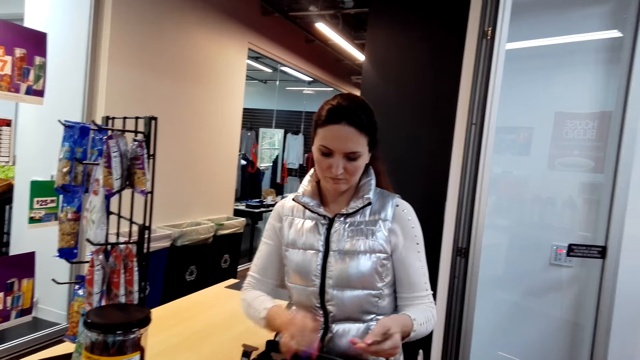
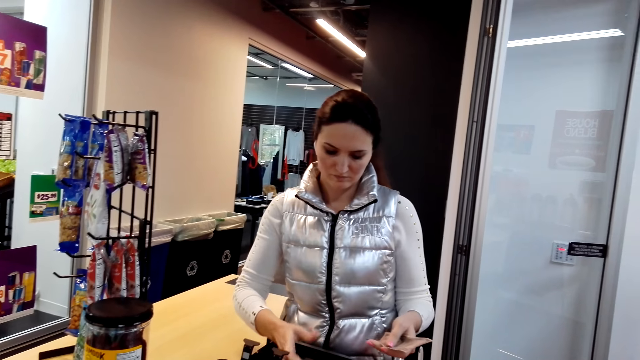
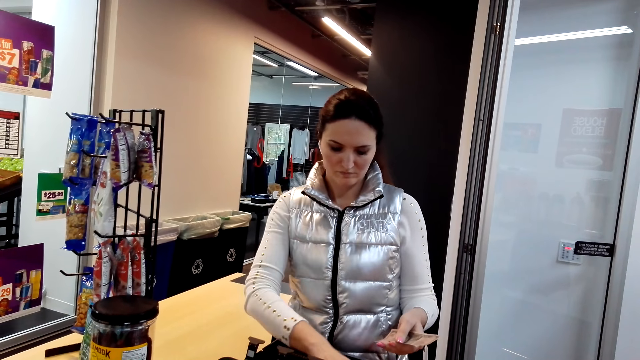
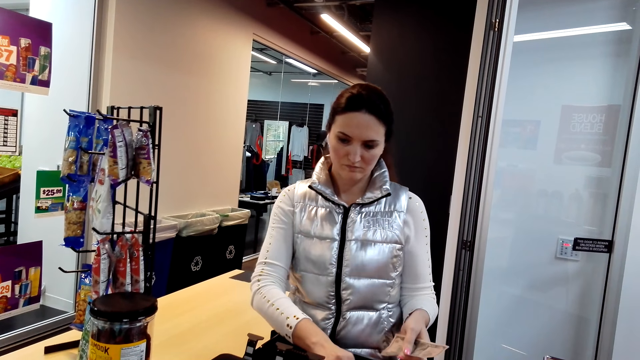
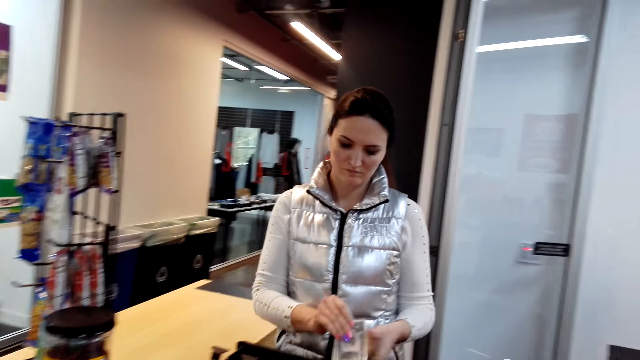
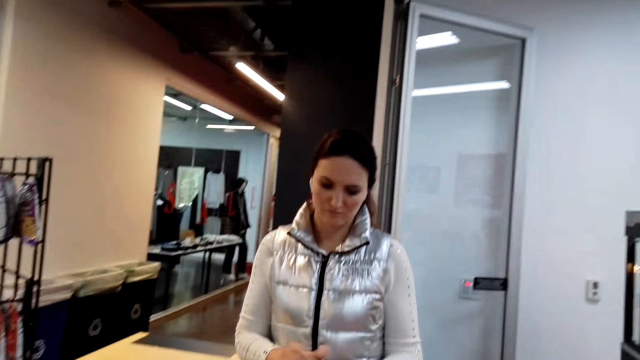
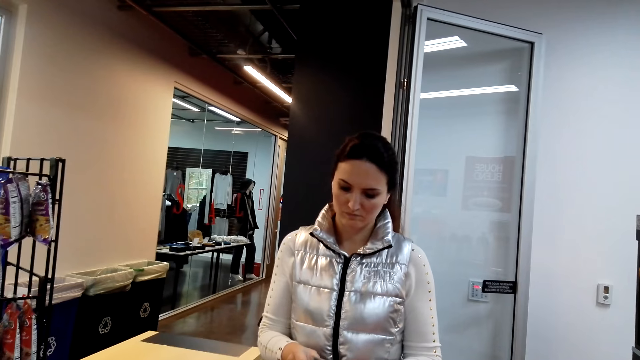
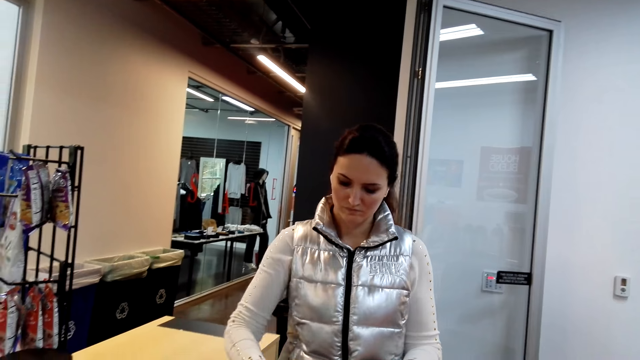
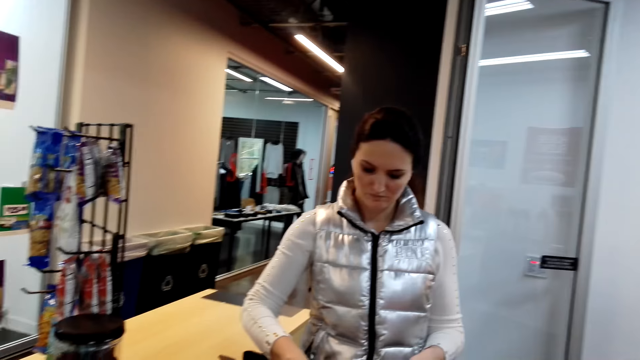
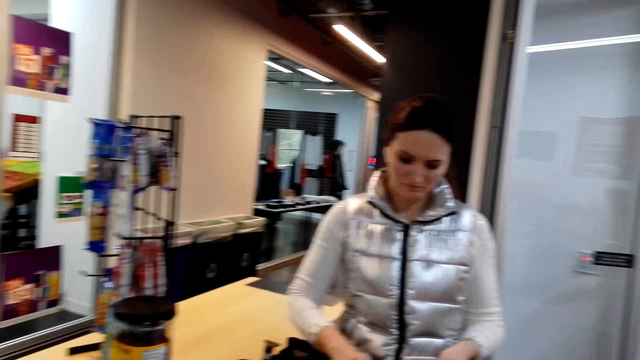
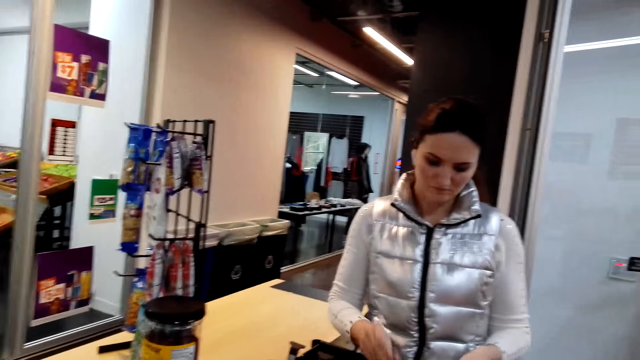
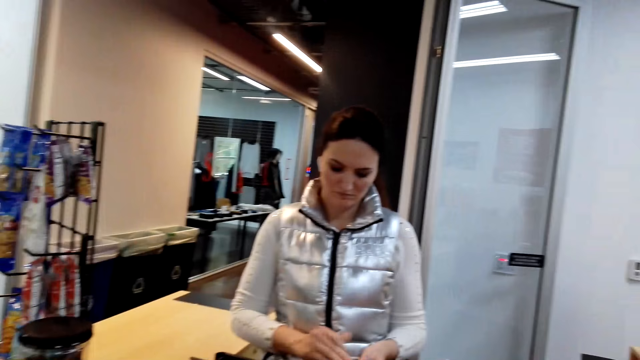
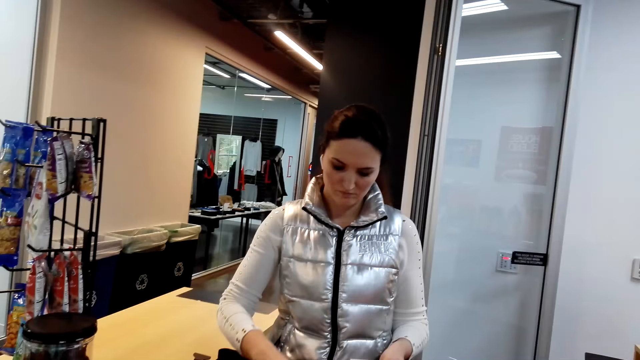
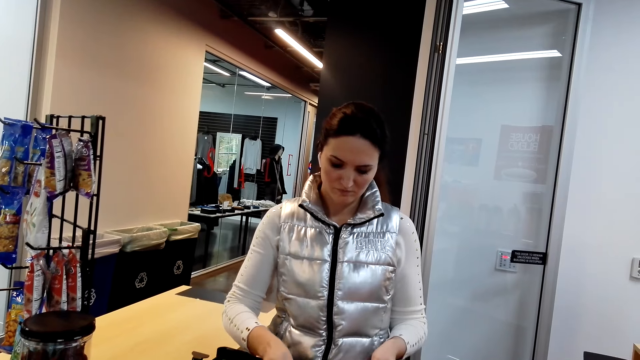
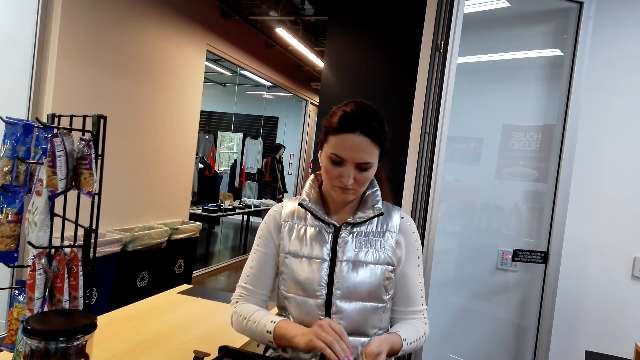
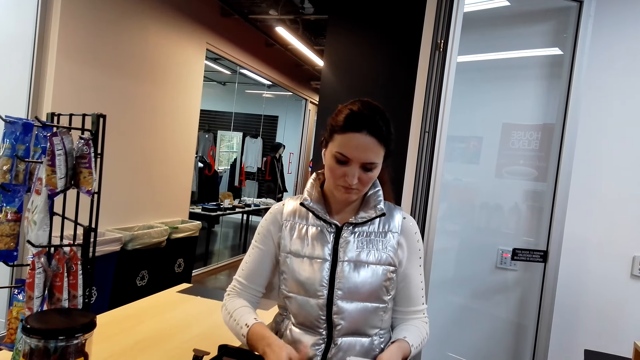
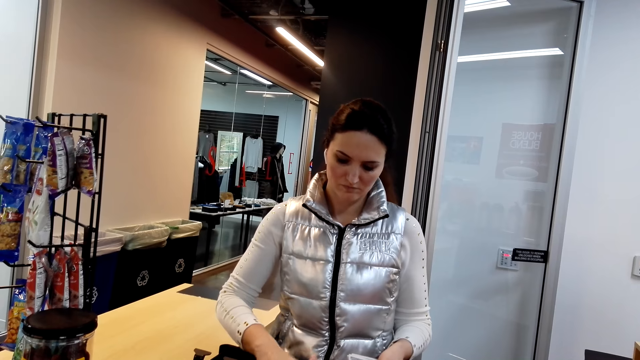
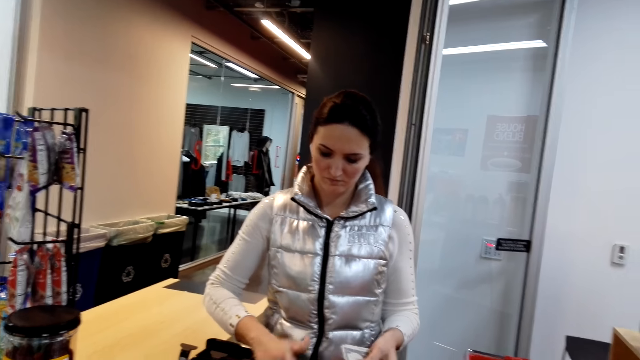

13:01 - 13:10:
A woman picks cash from the counter machine.

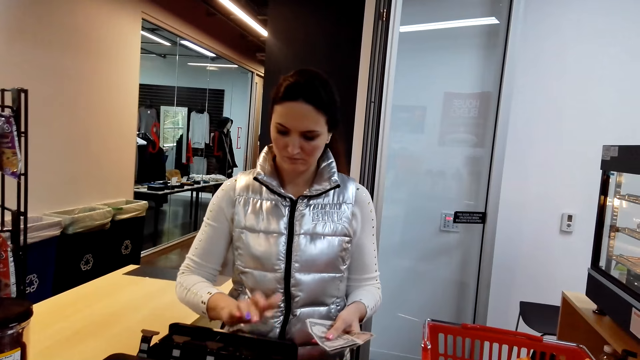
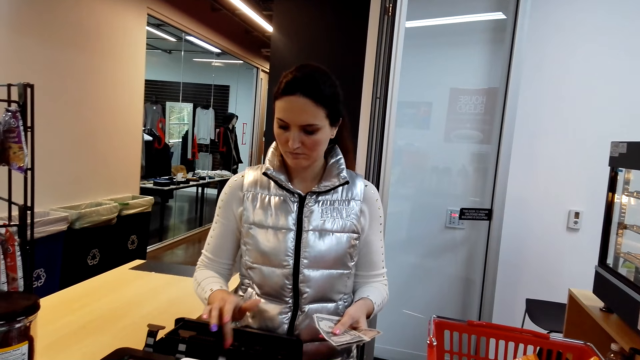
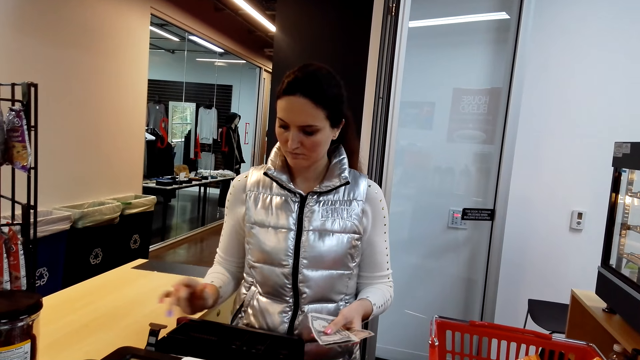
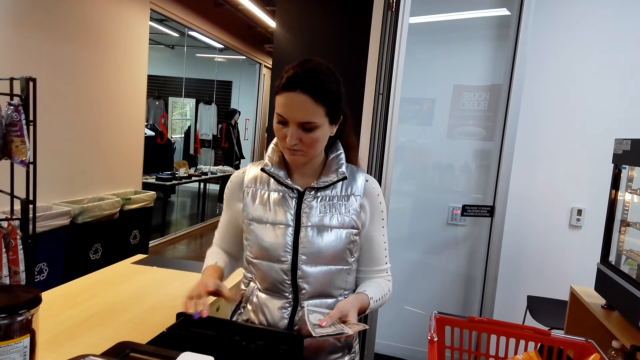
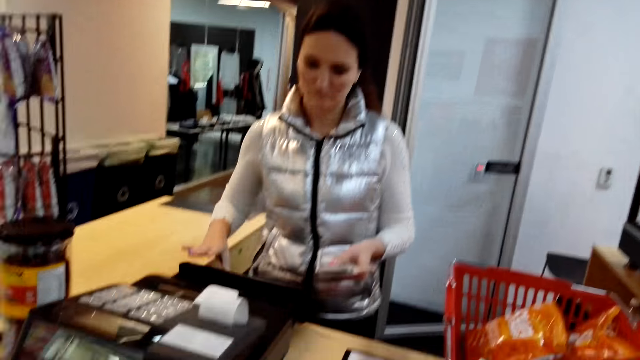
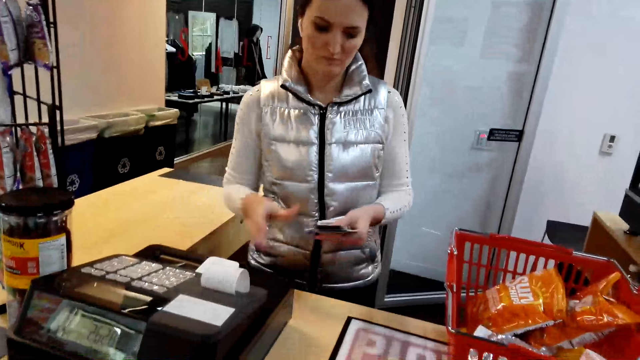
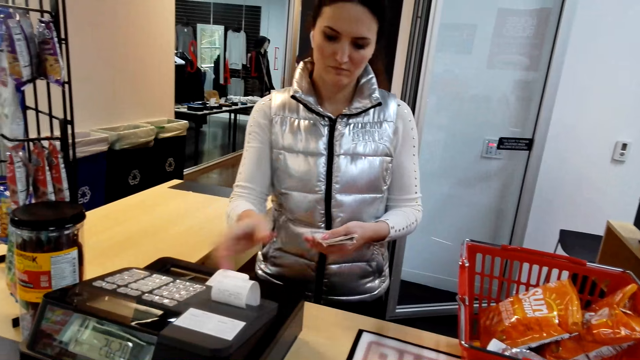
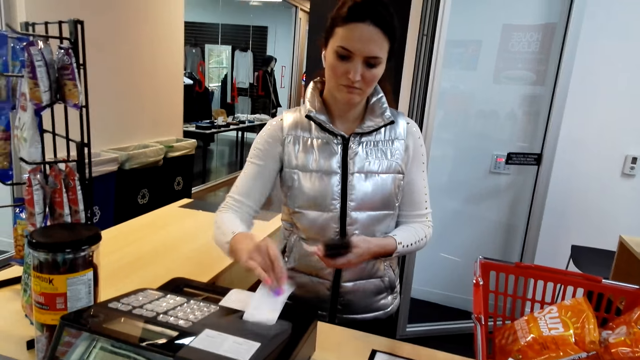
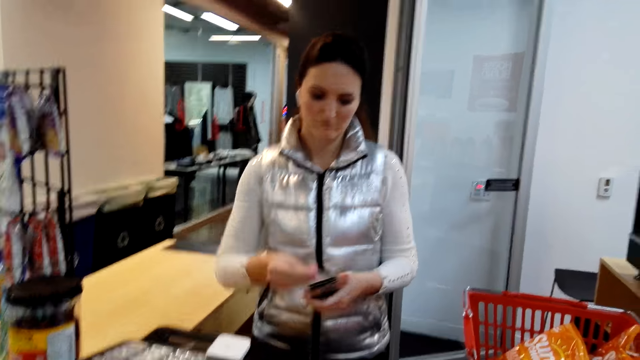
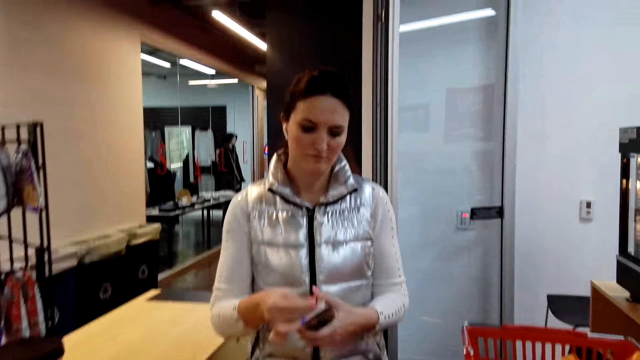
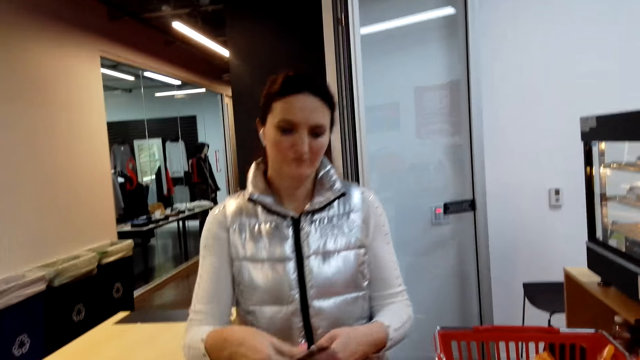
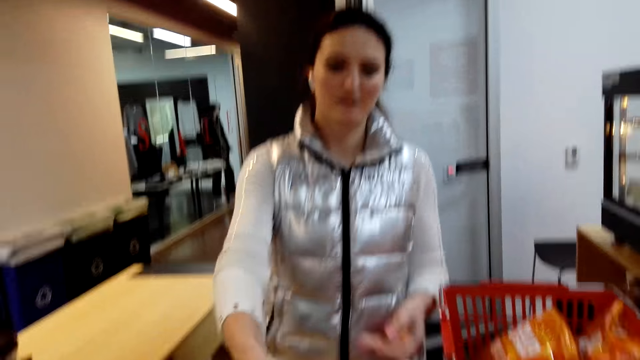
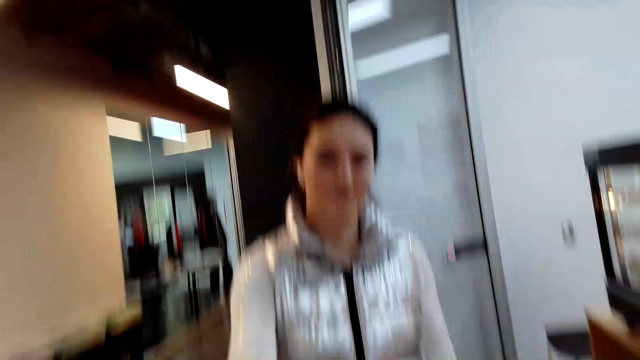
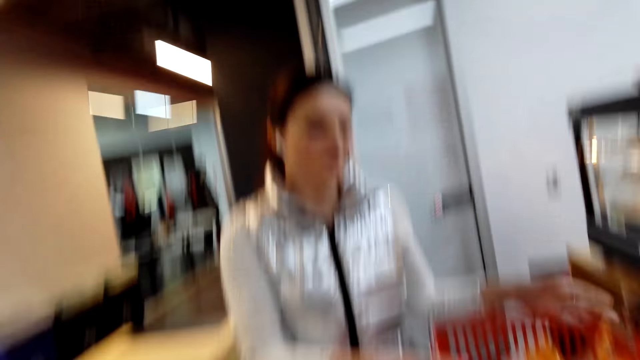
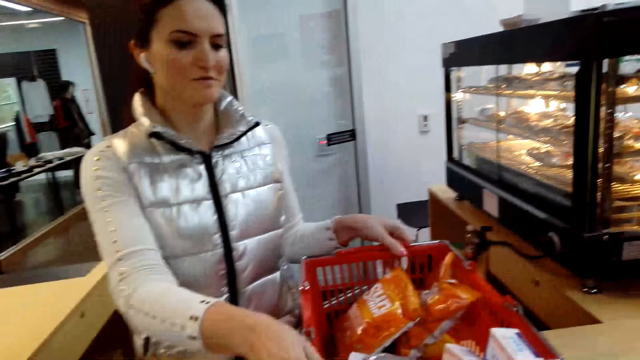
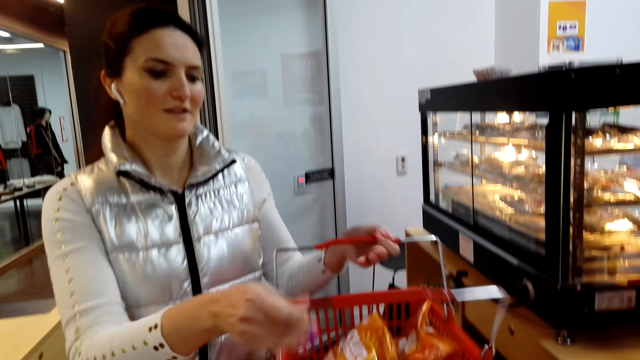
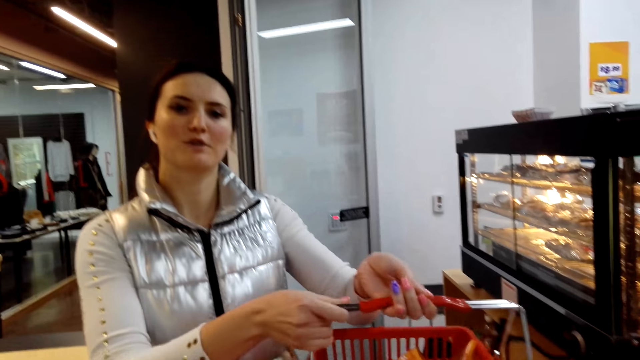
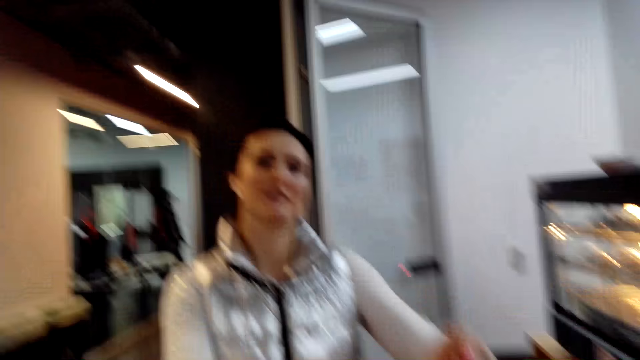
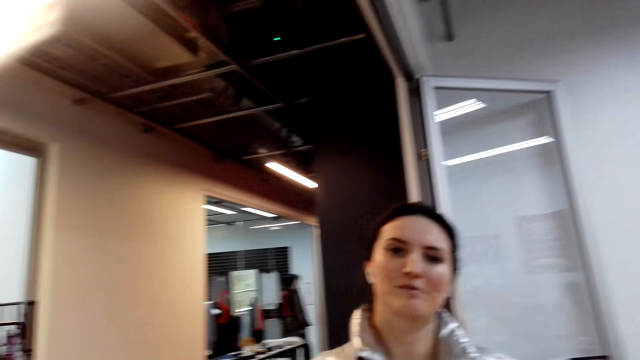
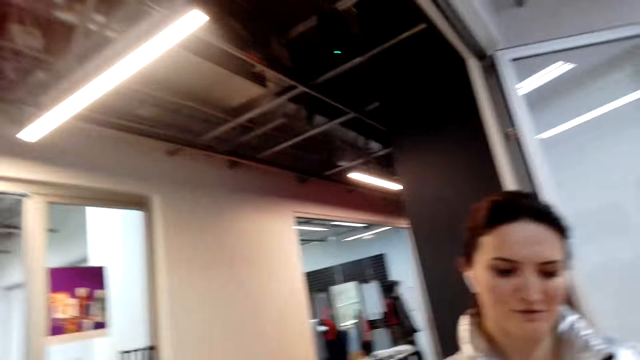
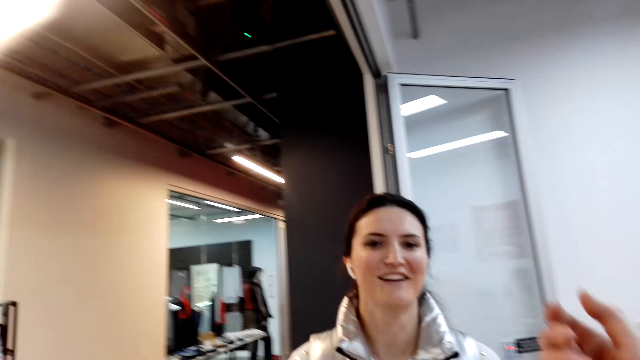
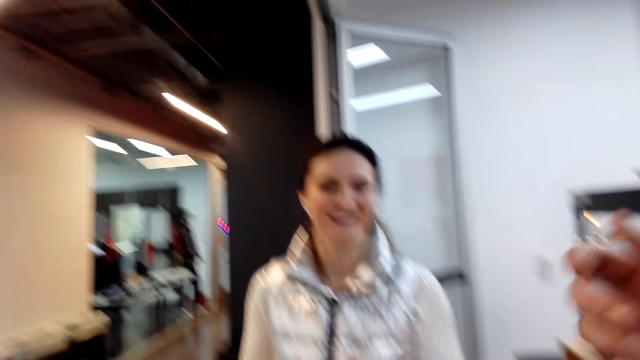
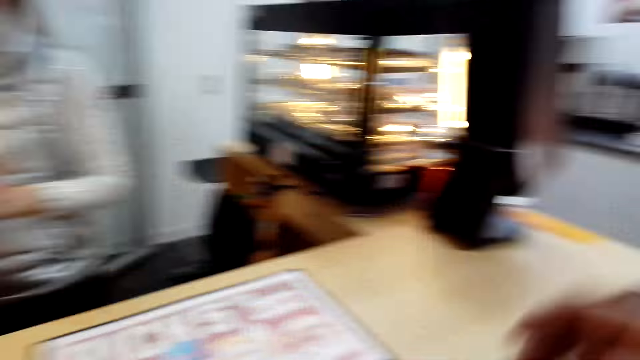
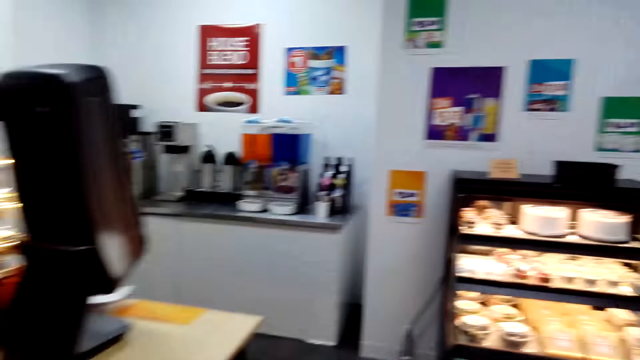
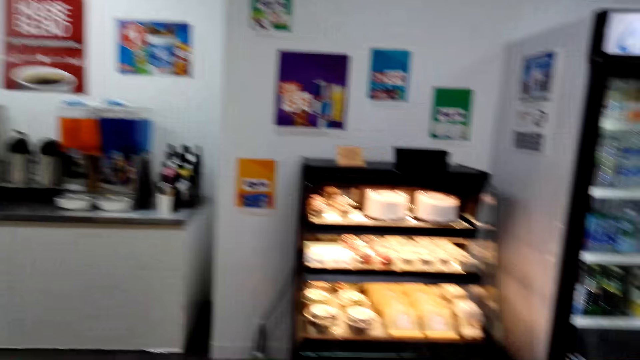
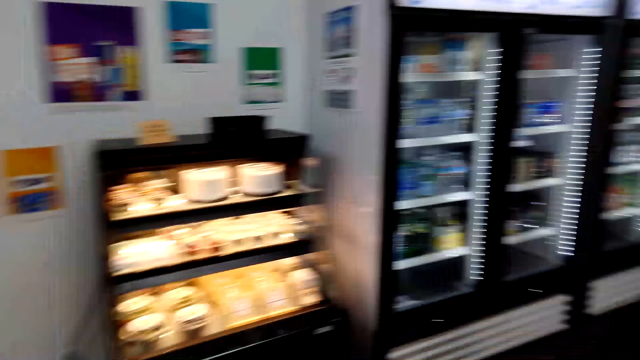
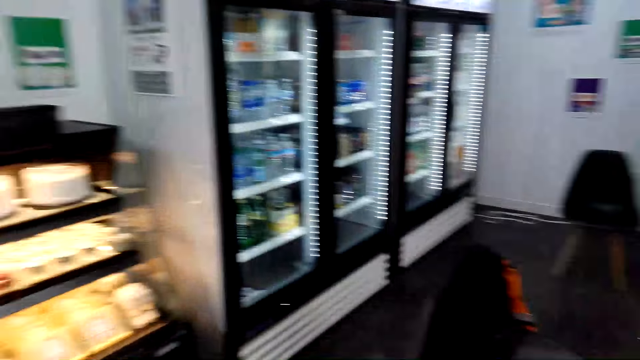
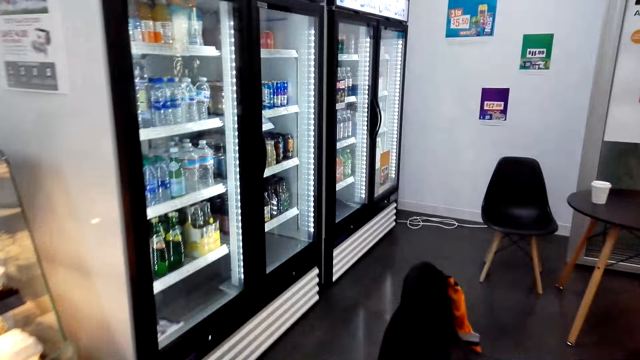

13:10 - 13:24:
A woman pushes the cash holder. The woman pulls the receipt from the counter machine. The woman hands the receipt and balance to the camera wearer. They take the receipt from the woman. They talk with the woman. The woman holds the shopping basket. The camera wearer holds the shopping basket. They walk away from the counter.
